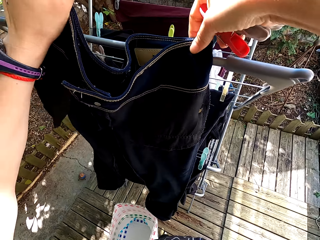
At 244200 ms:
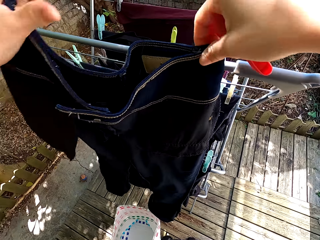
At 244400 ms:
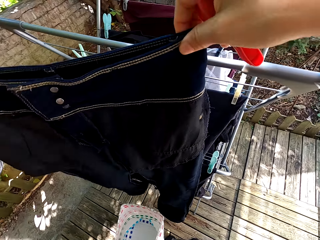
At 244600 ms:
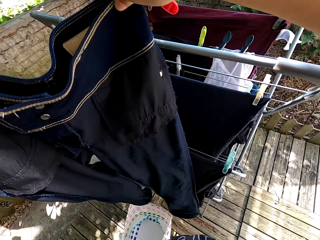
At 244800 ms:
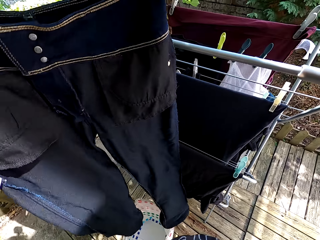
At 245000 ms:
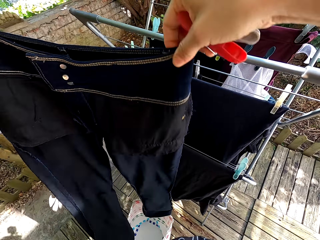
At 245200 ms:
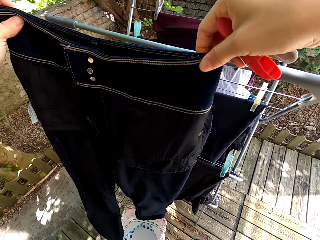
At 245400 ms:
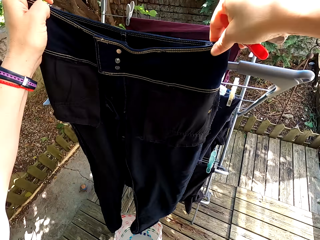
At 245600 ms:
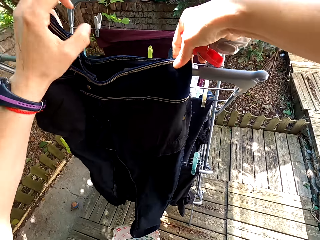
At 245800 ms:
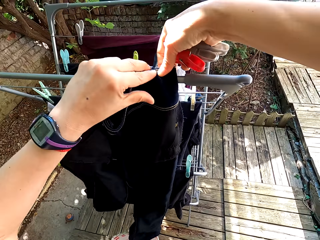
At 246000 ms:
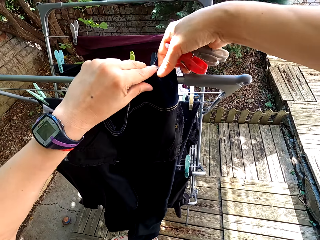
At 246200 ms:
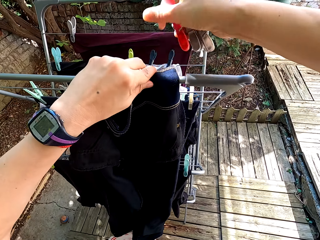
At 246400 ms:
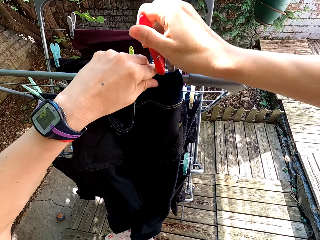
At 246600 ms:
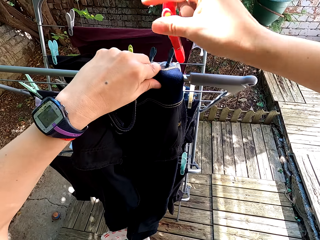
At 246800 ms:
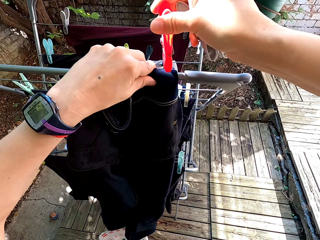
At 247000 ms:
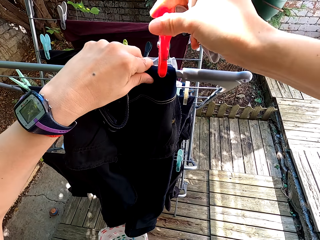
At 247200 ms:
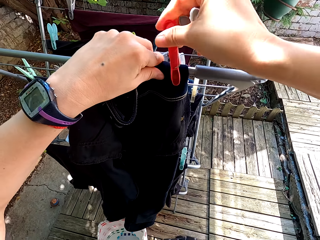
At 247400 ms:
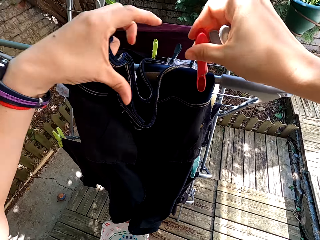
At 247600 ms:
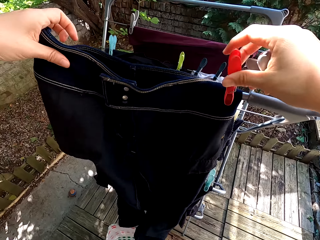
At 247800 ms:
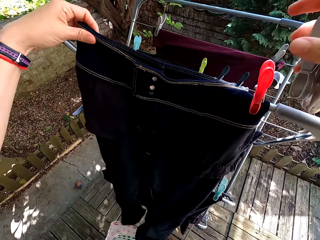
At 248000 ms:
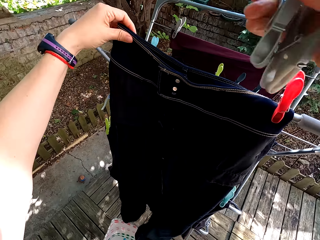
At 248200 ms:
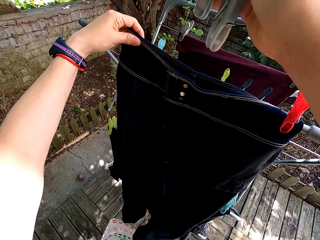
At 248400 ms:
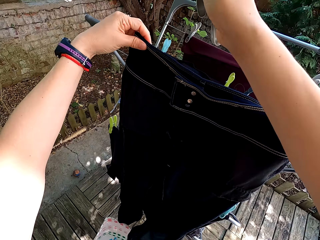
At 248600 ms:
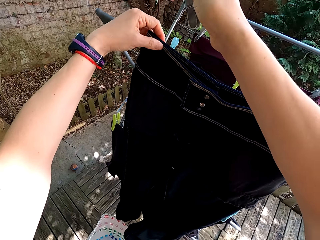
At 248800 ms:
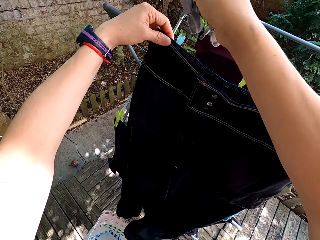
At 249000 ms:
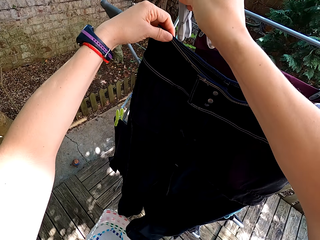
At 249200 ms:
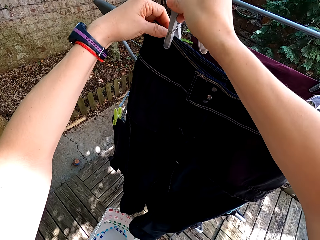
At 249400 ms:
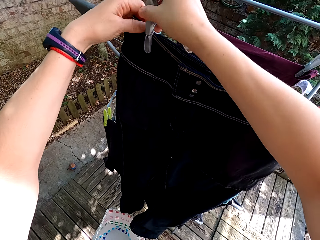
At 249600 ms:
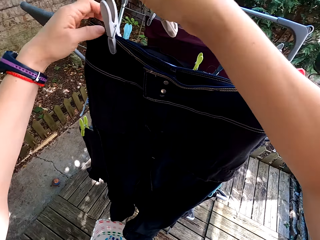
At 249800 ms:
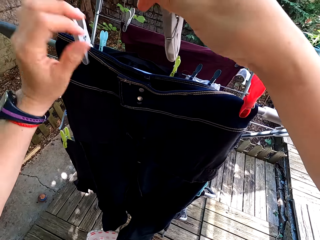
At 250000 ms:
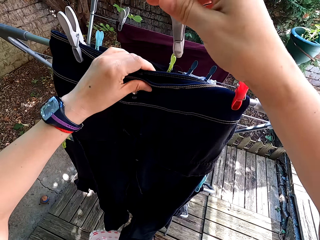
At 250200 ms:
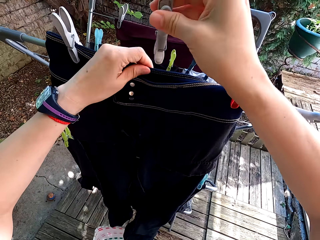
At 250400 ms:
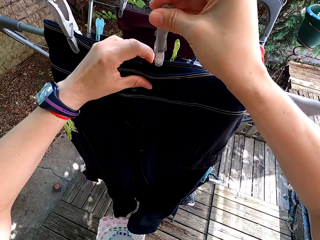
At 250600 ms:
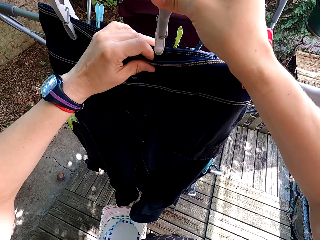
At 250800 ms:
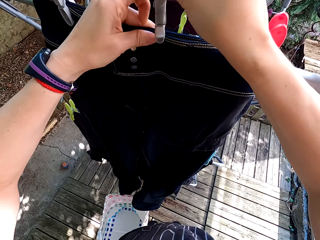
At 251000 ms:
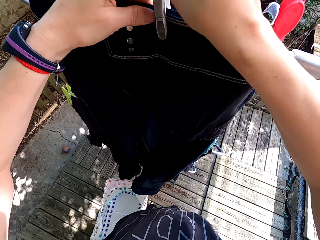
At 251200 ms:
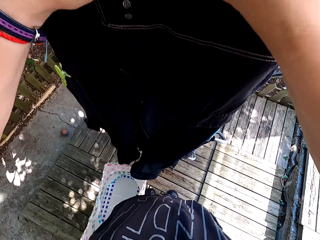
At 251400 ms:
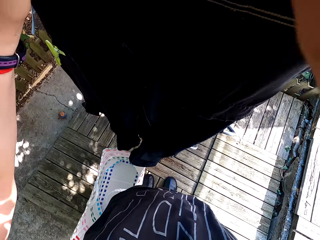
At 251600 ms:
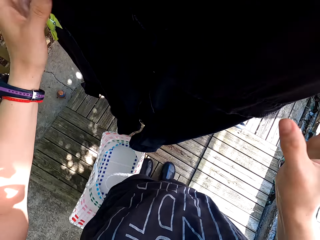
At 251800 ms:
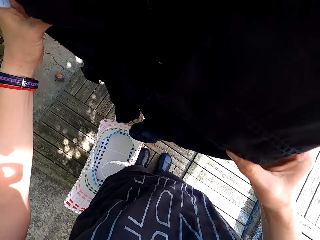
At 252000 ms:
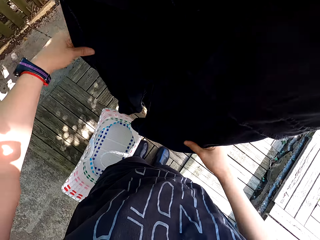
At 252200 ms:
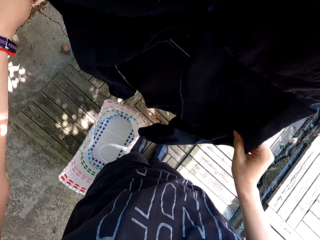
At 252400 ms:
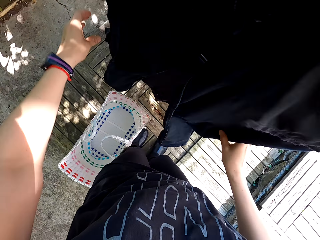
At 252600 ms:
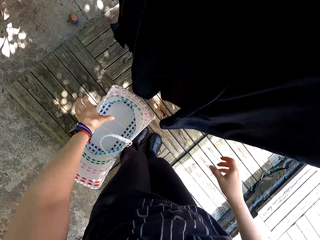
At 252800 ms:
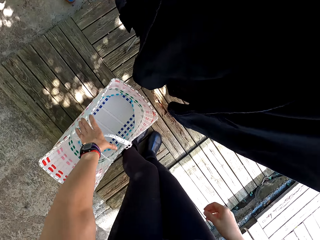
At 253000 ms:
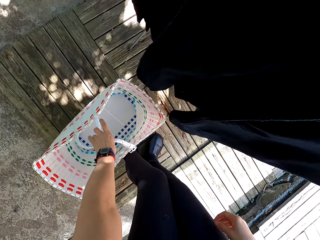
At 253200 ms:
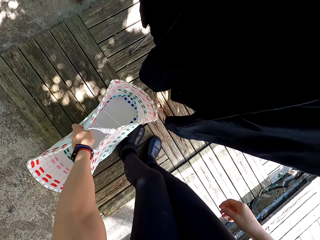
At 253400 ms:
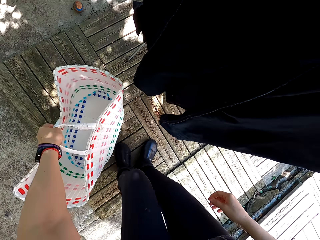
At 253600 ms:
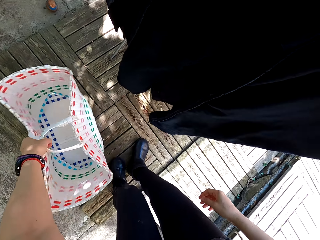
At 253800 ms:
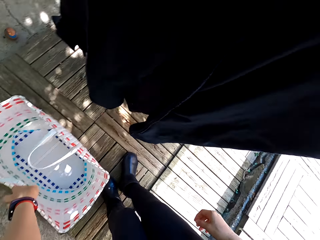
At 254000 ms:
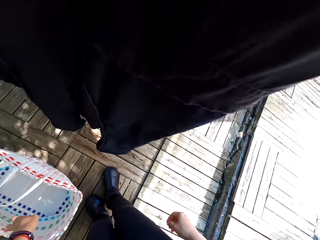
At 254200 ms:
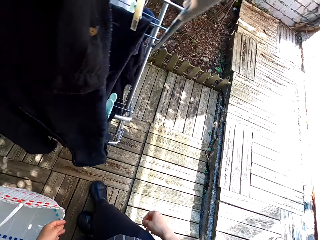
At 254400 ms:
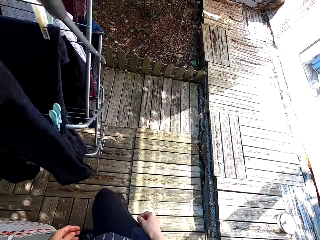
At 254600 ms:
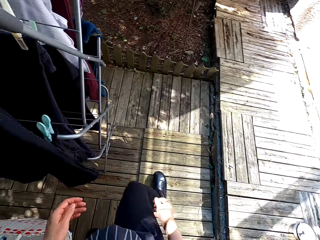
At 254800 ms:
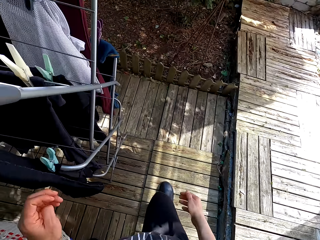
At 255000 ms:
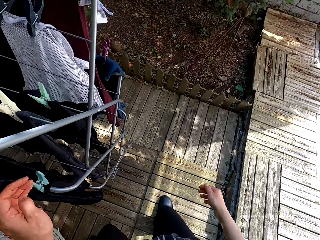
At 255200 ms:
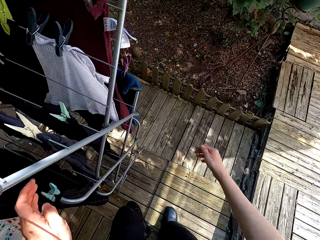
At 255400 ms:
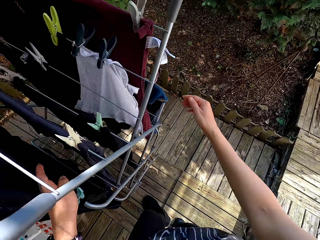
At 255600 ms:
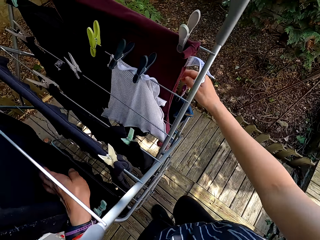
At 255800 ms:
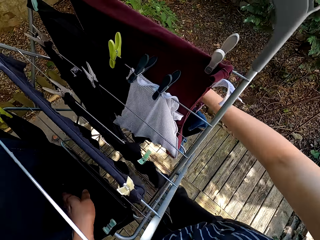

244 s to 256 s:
The camera wearer hangs the cloth on the portable clothes line. They put the peg on the cloth. They hang the cloth. They hang the cloth again. They pick the basket and put the basket down.

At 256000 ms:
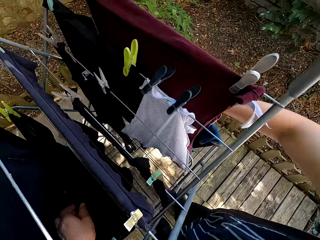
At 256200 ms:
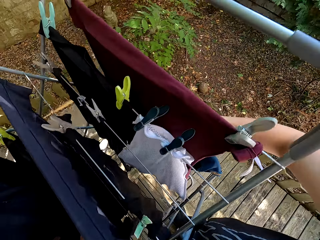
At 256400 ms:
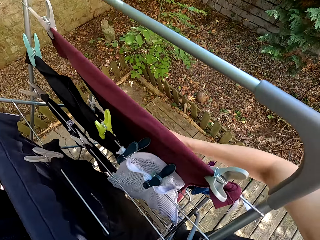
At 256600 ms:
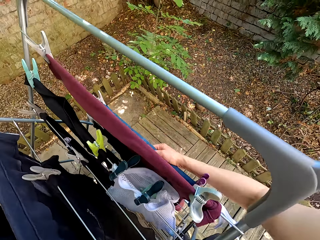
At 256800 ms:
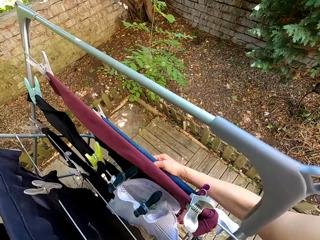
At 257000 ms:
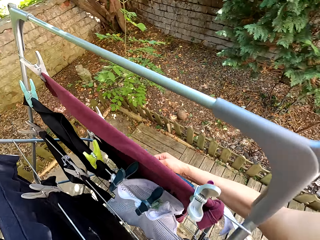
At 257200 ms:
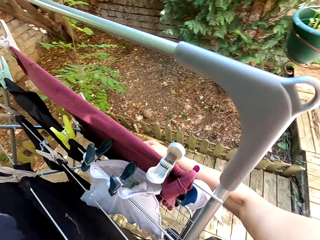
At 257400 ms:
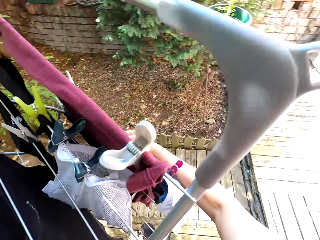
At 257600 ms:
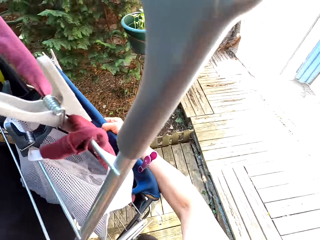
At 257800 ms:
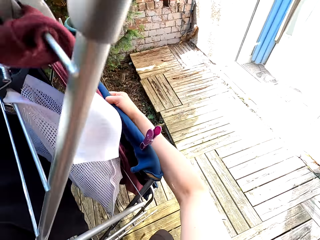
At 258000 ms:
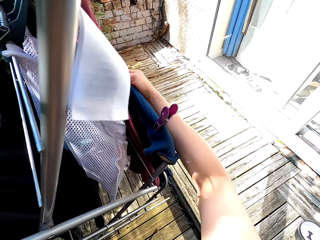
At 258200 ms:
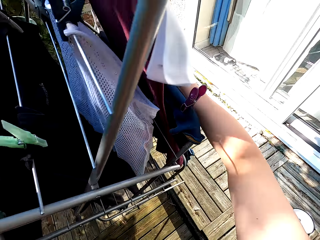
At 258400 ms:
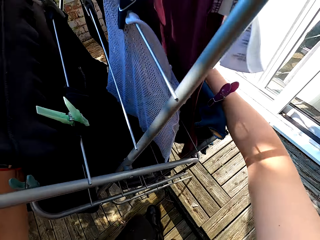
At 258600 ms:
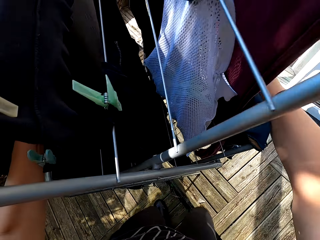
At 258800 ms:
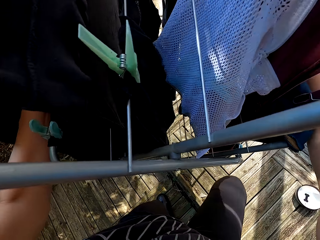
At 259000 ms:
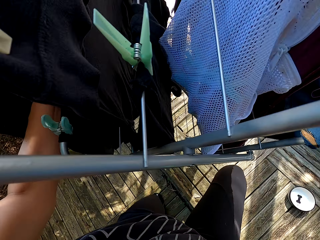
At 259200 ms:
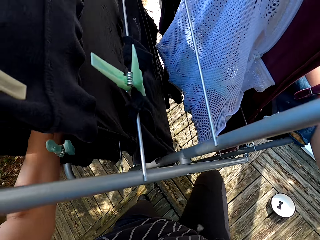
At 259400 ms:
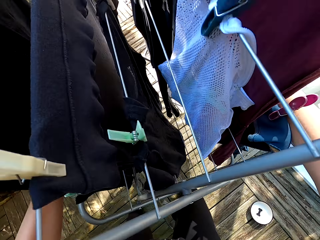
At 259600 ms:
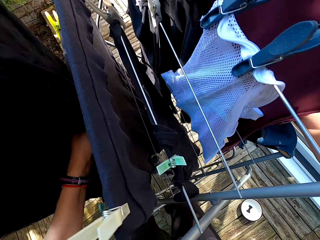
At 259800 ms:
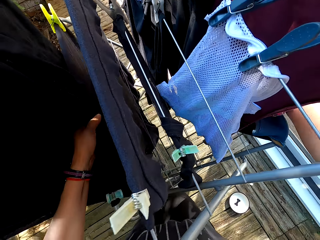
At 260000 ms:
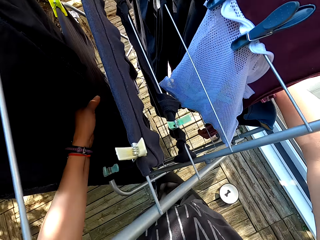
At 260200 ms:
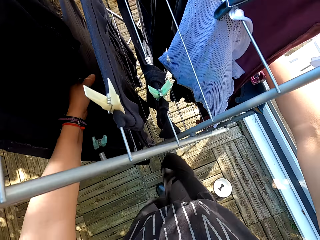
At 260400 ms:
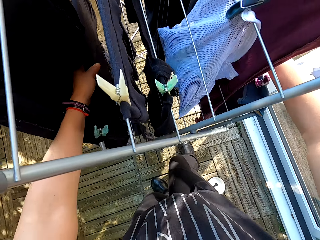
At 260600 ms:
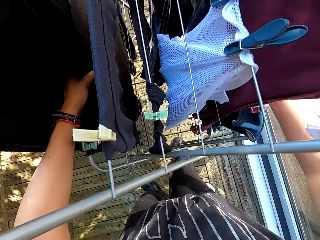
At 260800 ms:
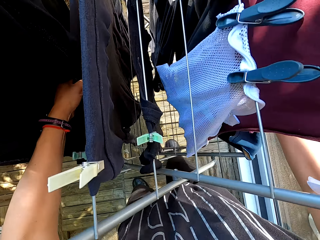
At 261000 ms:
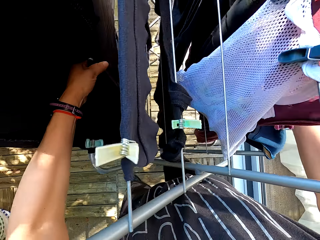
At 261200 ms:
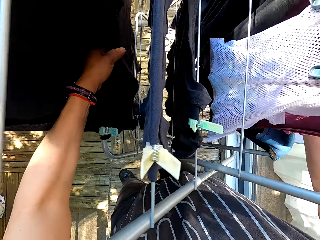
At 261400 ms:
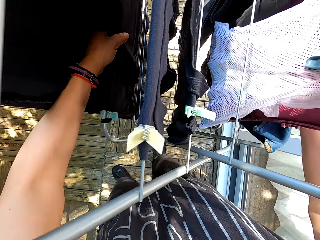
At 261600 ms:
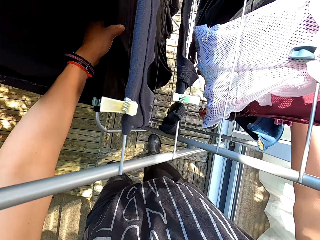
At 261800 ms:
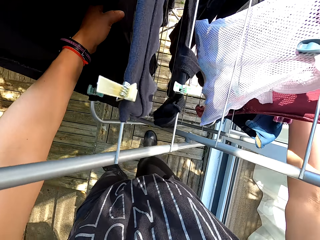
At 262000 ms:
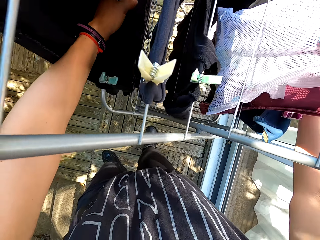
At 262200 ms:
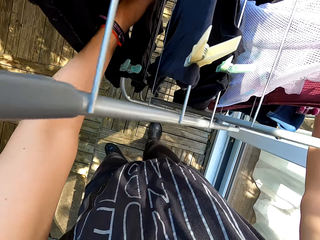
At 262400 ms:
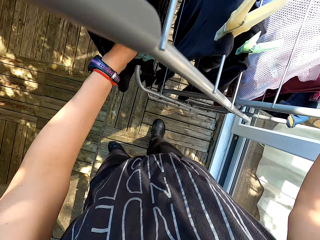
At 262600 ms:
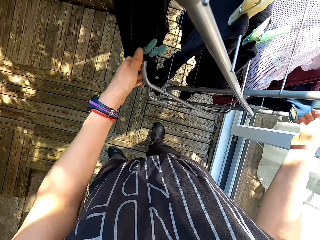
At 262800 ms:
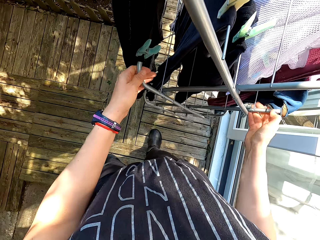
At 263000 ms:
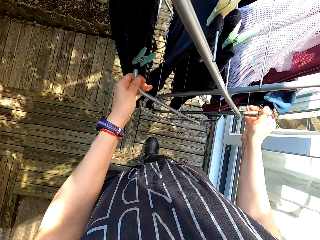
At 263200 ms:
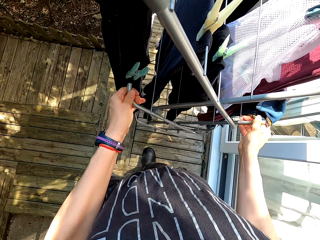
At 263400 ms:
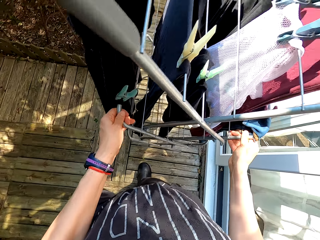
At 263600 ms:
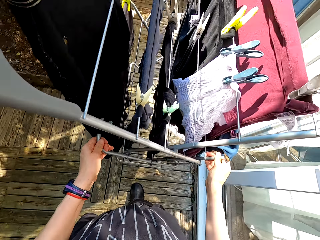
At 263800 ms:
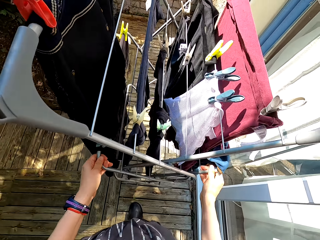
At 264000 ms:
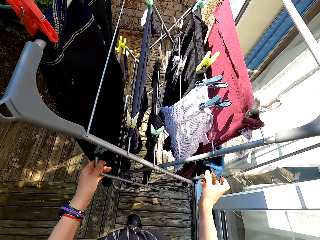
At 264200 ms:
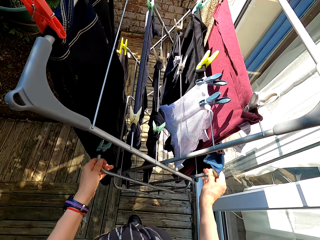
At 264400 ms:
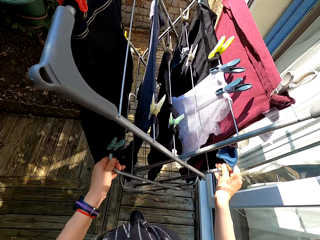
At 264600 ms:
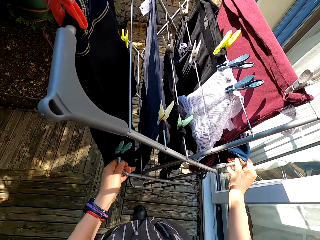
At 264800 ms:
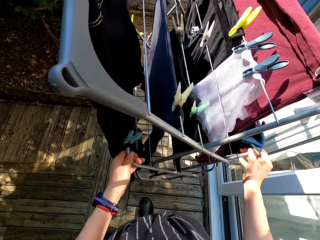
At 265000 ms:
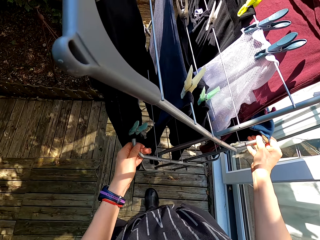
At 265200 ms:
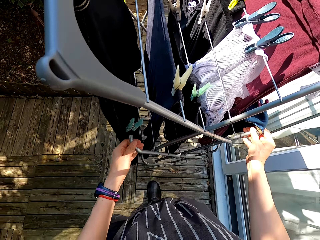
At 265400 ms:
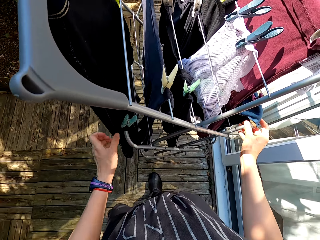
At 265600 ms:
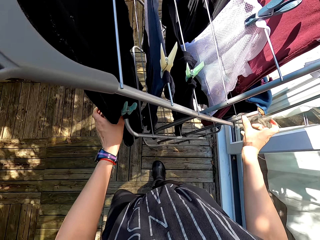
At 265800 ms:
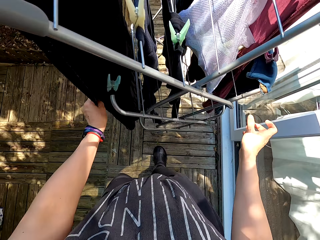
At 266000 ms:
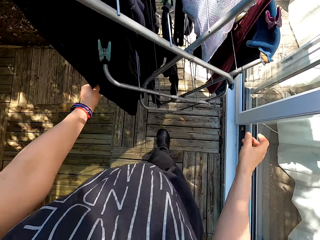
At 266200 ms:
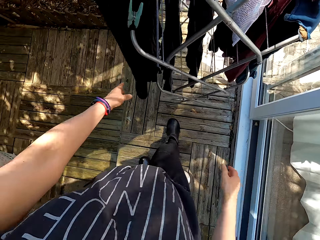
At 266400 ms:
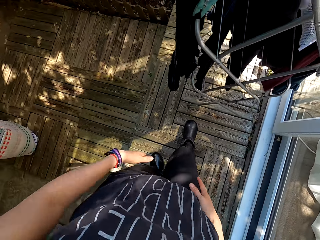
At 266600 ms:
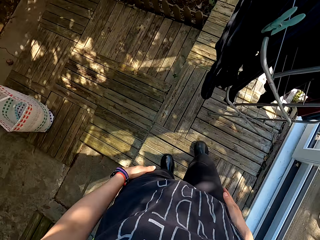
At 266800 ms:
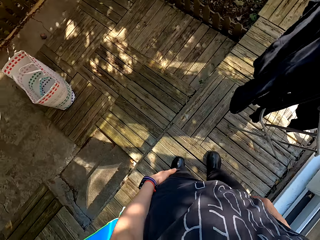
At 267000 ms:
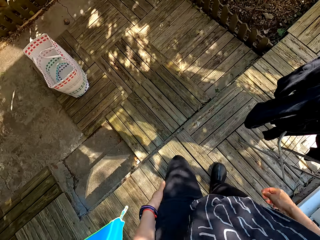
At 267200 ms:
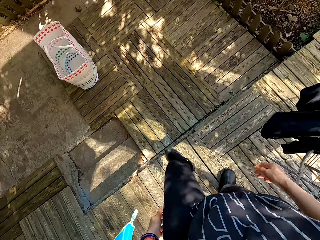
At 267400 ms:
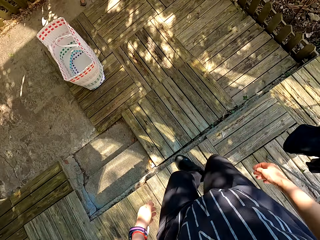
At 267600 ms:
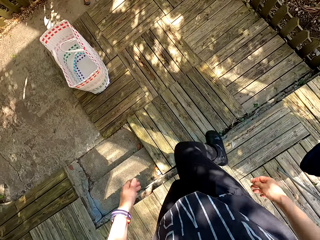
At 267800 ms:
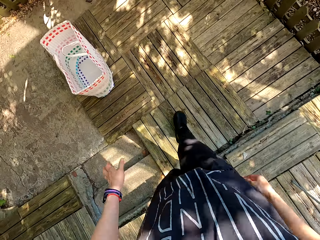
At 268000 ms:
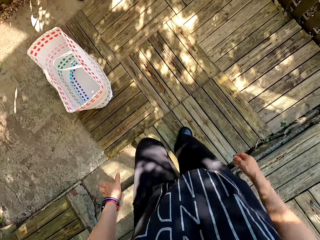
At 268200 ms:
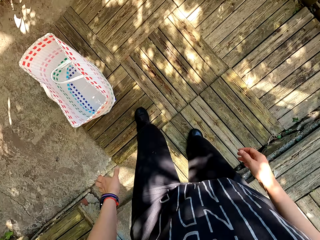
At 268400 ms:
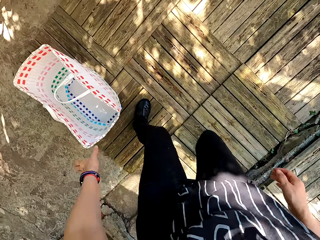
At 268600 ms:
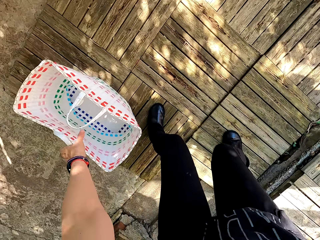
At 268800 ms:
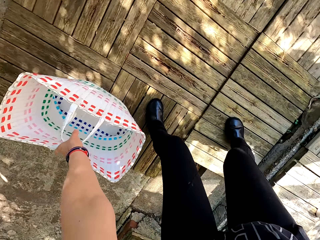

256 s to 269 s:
The camera wearer carries the portable clothes line. They carry the portable clothes line again. They look around and walk. They put the portable clothes line down. They touch the cloth. They walk and look around.
